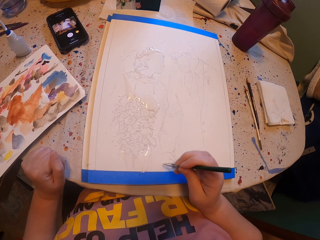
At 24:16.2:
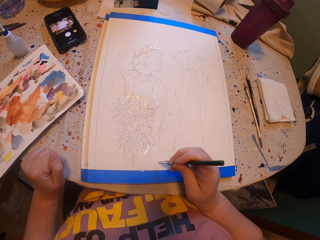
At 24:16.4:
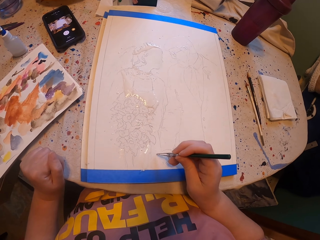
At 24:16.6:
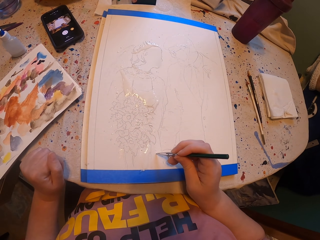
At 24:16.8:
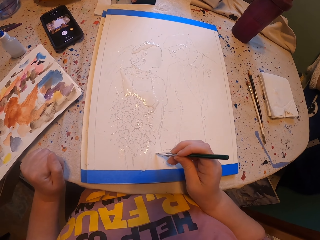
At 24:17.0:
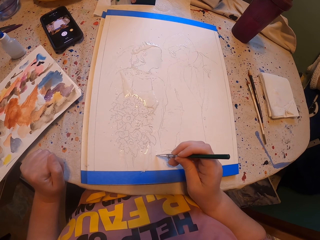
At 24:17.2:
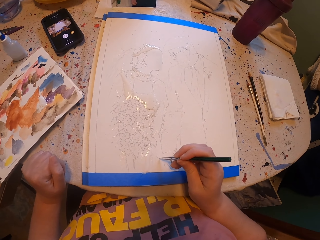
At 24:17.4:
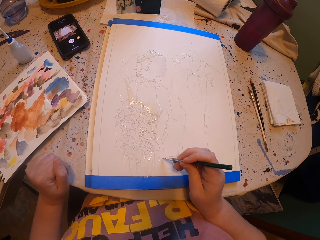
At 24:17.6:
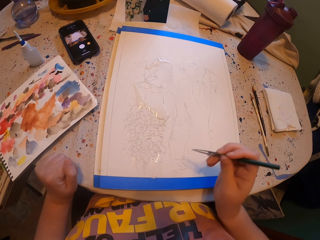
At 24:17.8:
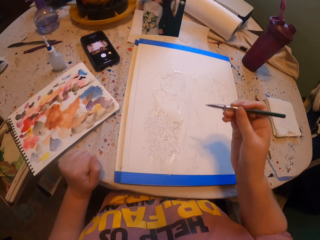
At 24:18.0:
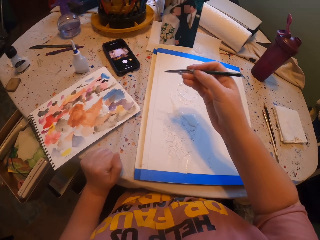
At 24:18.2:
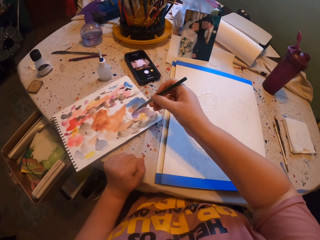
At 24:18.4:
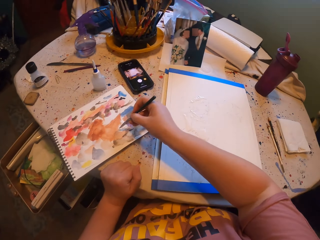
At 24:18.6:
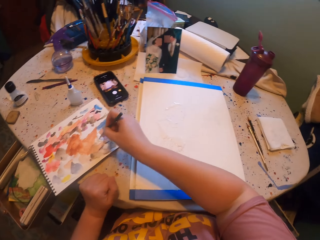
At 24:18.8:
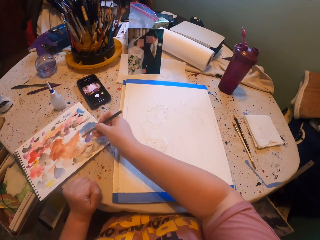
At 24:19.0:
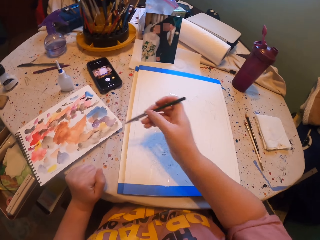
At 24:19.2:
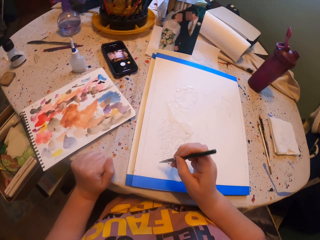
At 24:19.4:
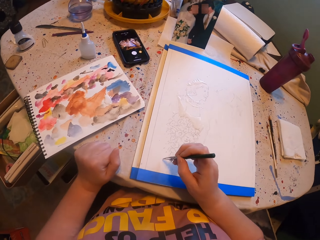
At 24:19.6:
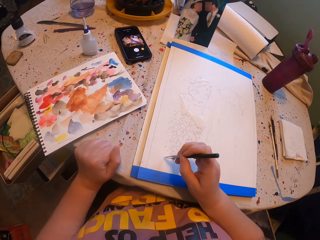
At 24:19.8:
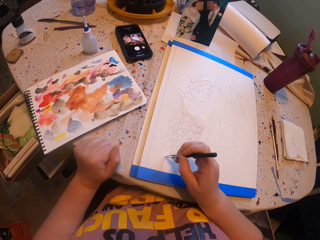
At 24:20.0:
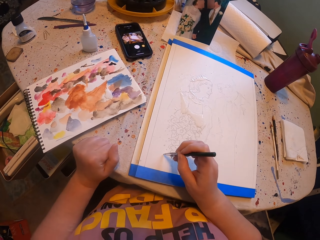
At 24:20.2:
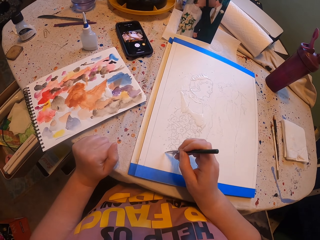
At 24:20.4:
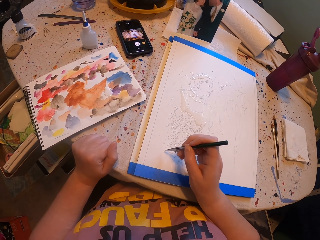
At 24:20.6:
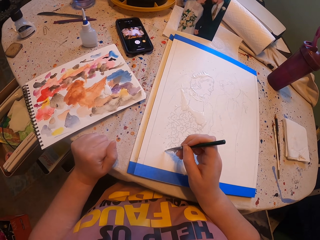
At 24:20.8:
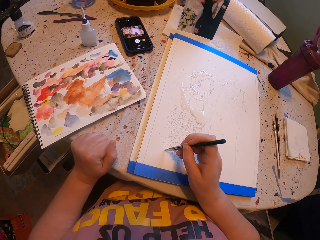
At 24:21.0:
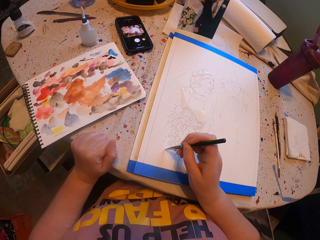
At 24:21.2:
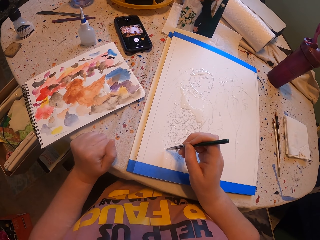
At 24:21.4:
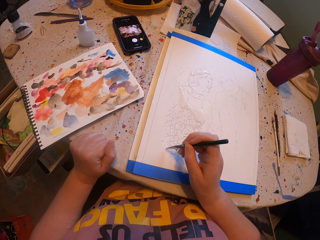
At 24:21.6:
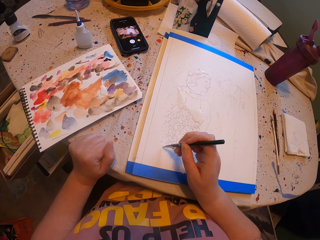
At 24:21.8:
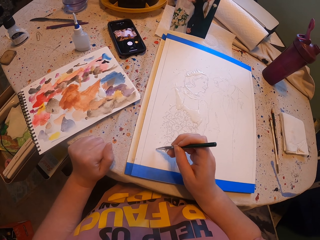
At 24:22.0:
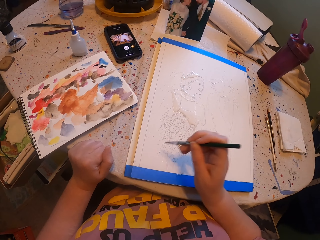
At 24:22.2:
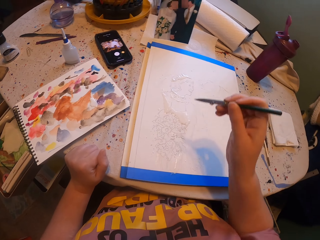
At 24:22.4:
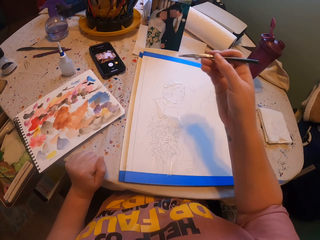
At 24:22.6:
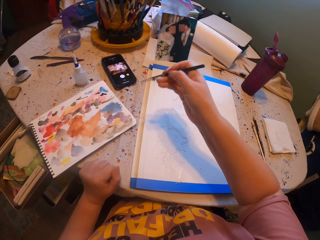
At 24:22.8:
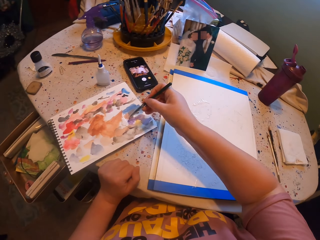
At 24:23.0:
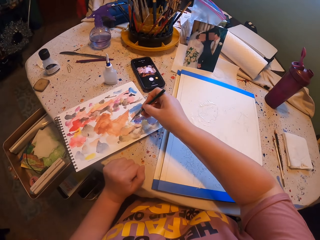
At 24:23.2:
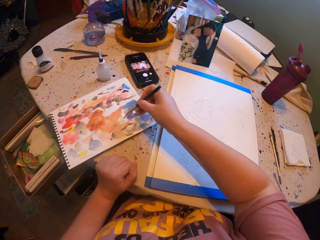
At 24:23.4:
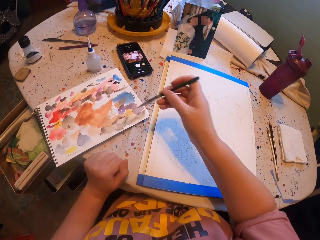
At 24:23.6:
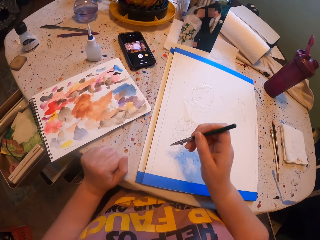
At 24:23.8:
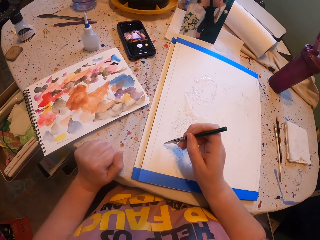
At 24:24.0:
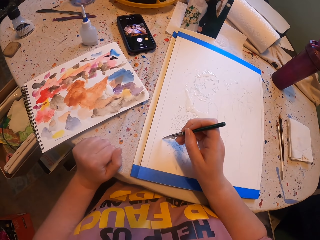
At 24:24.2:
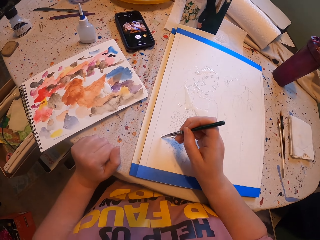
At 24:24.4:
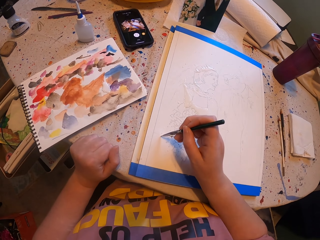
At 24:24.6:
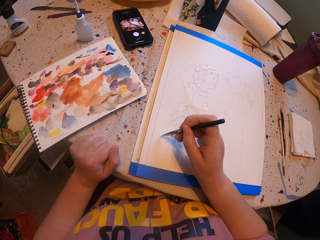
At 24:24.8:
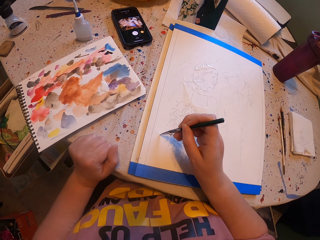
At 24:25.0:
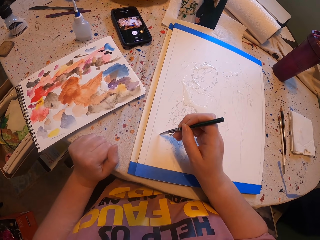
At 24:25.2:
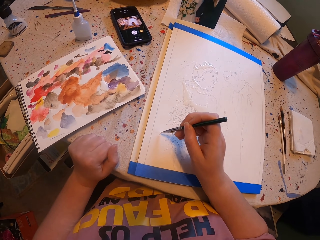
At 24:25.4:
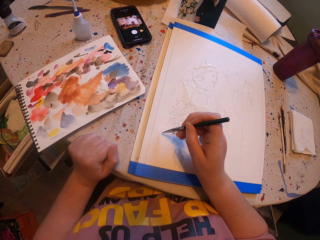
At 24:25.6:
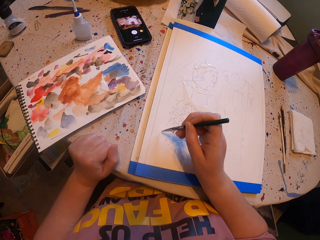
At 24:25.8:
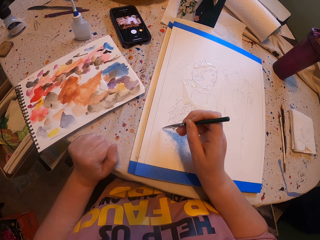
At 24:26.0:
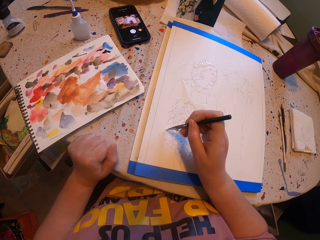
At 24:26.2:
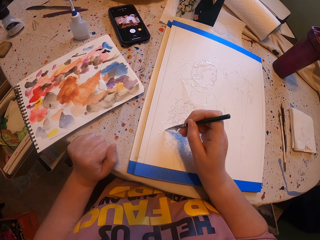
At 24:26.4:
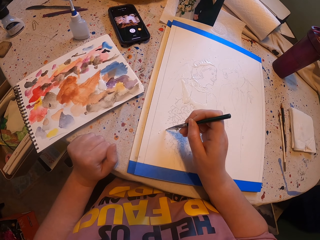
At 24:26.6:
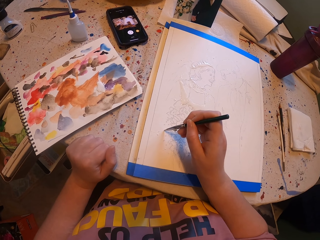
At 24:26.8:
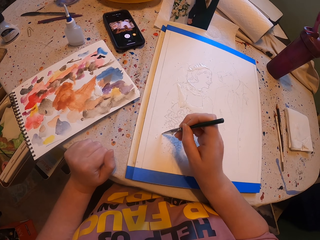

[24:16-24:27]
The camera wearer rubs a pen brush on the ink paper. They paint a picture with the pen brush. They rub the pen brush on the ink paper. They paint the picture with the pen brush.

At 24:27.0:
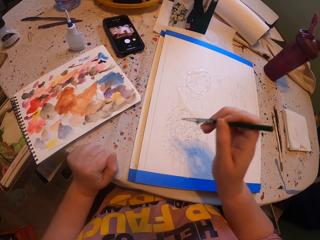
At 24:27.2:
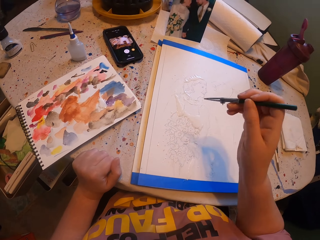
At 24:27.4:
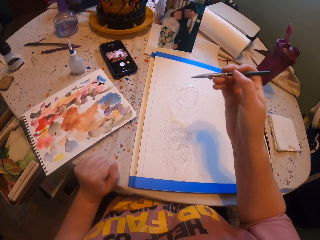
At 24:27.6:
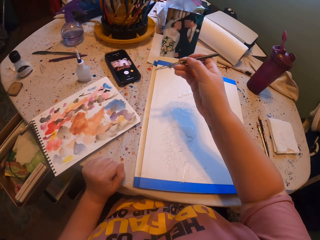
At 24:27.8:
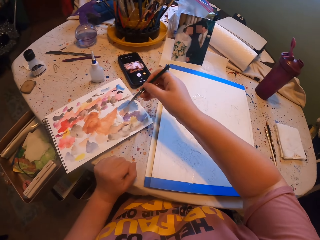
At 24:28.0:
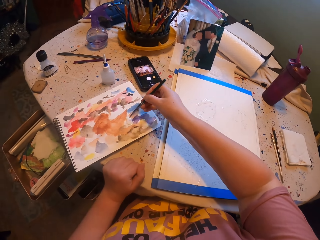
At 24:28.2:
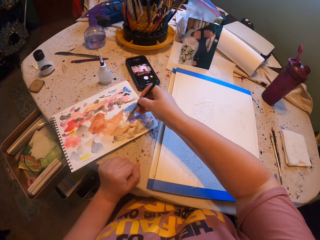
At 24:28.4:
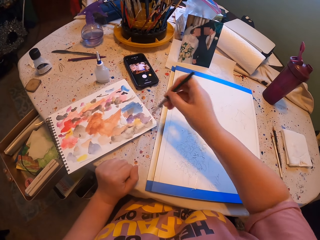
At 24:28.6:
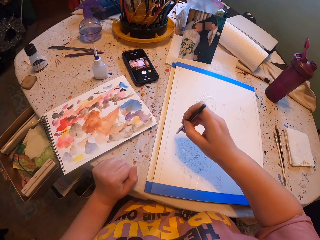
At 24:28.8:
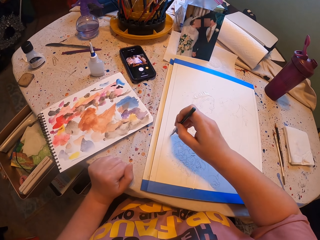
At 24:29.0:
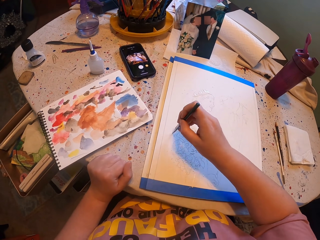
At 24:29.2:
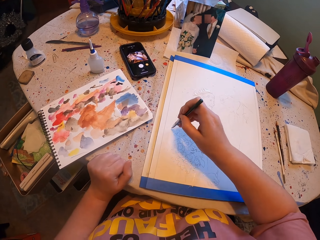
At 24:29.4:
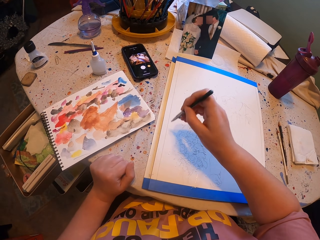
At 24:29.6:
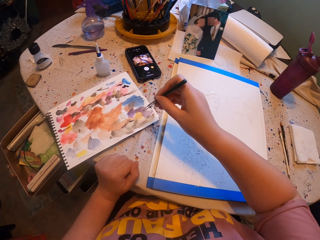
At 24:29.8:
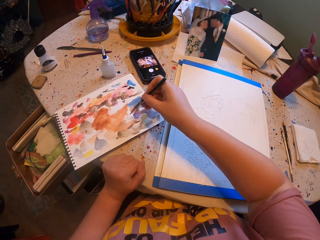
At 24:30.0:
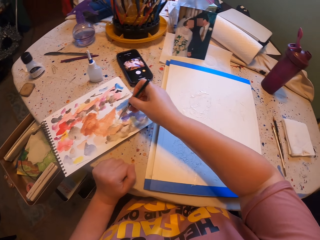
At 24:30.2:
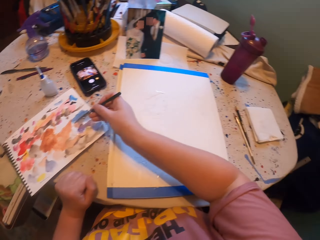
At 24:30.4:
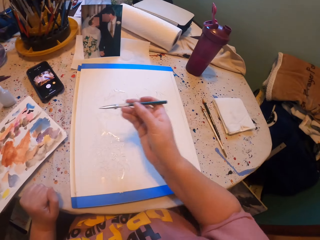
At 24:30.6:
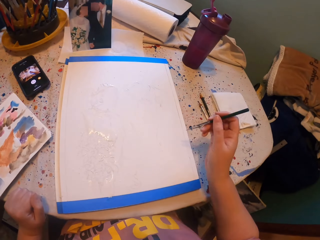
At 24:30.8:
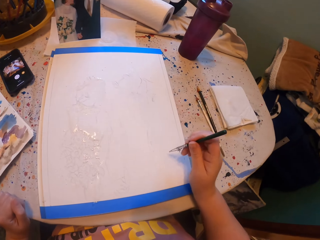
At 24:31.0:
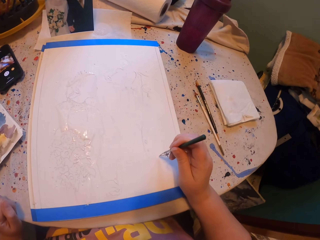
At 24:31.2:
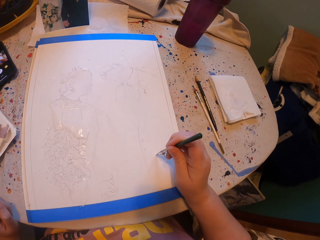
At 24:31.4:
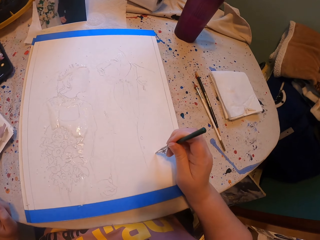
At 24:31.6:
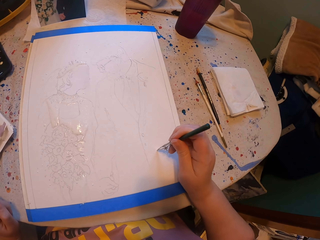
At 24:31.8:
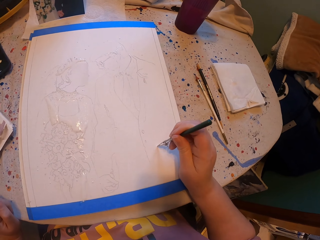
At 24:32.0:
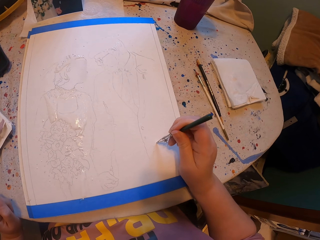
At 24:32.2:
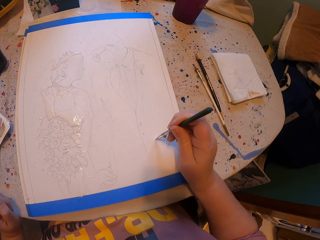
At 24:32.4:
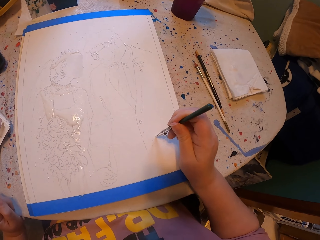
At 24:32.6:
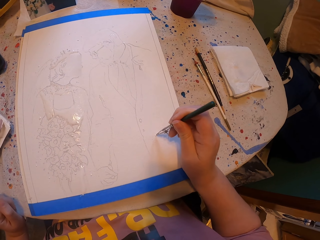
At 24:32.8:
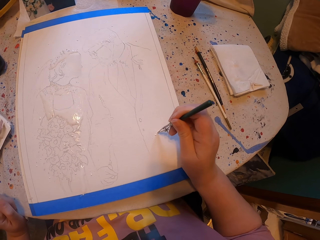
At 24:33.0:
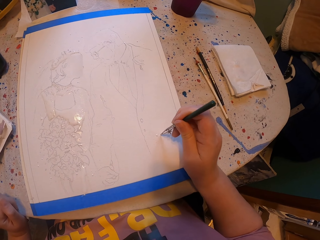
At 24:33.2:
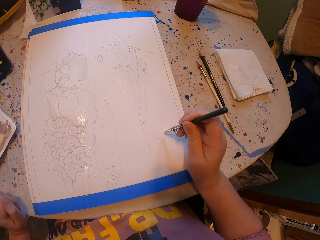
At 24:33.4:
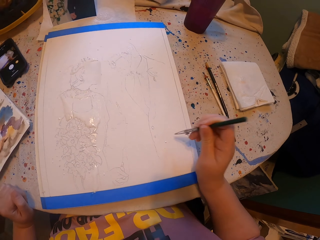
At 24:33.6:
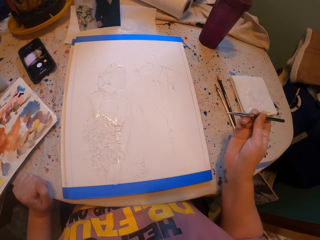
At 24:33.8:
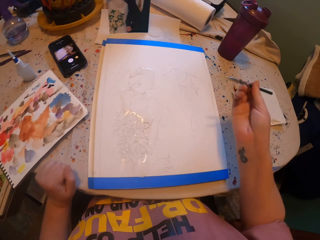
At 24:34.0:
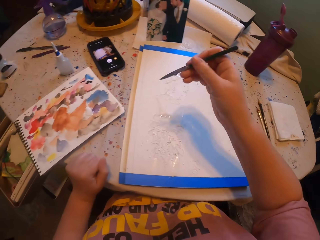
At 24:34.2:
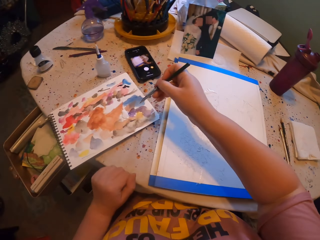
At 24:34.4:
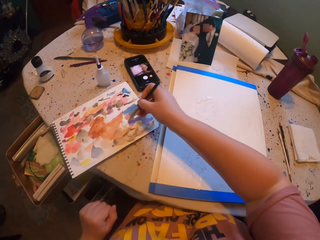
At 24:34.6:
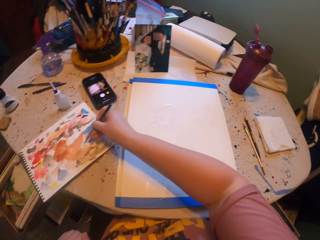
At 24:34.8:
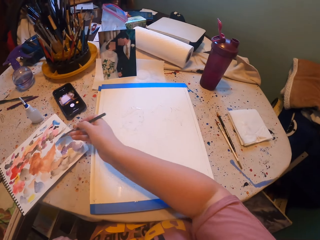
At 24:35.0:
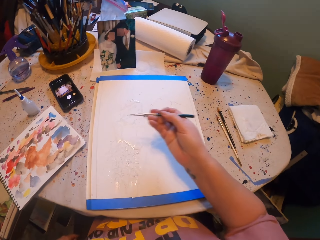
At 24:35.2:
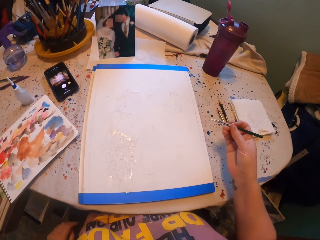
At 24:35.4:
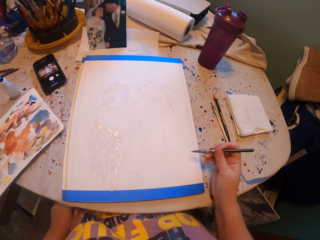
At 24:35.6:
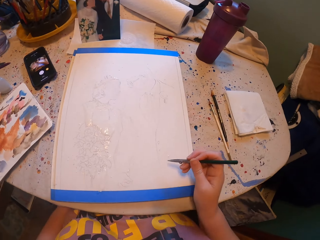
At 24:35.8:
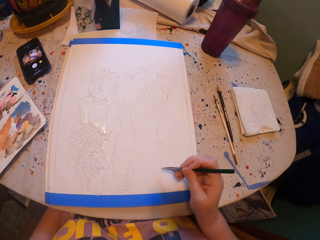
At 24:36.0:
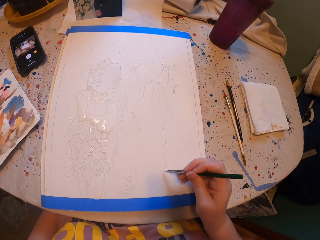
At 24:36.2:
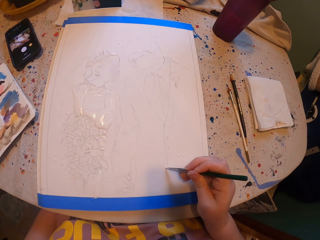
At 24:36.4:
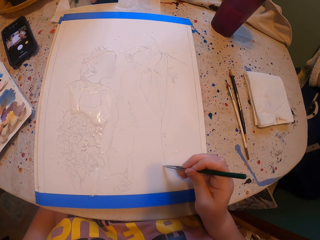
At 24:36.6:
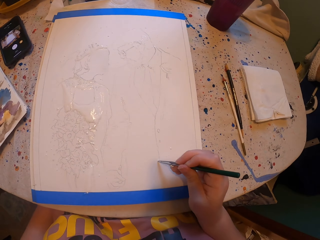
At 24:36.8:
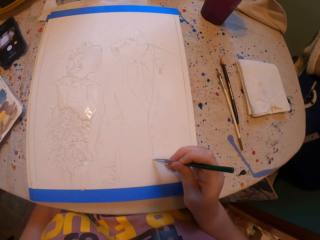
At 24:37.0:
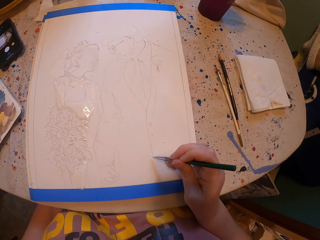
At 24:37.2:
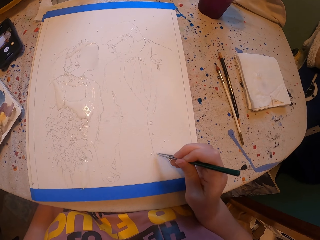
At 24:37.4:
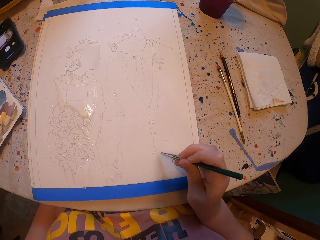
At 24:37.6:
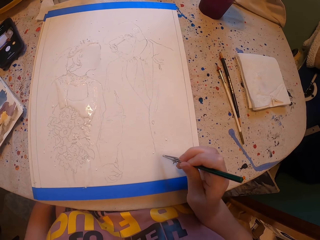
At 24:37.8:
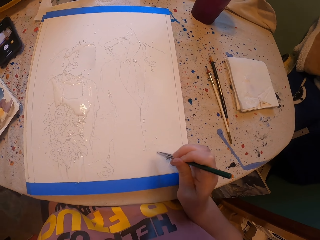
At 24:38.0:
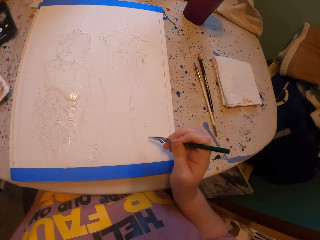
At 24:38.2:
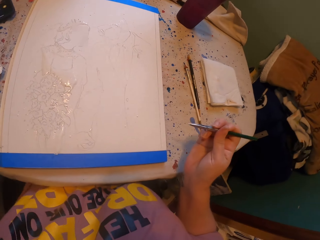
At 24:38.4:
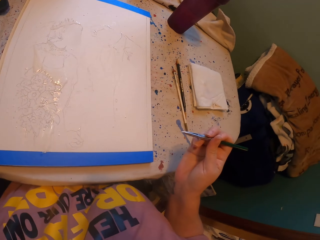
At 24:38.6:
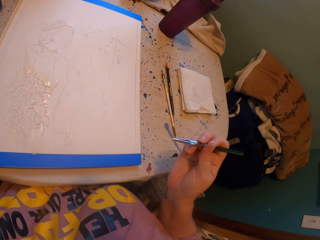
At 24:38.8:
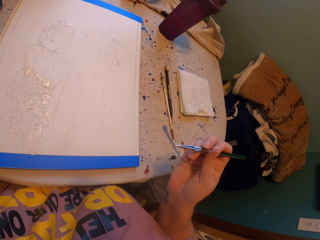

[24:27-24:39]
The camera wearer rubs a pen brush on the ink paper. They paint a picture with the pen brush. They rub the pen brush on the ink paper. They paint the picture with the pen brush. They rub the pen brush on the ink paper. They paint the picture with the pen brush.
